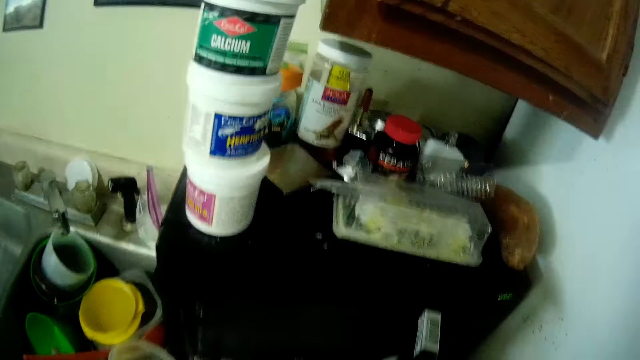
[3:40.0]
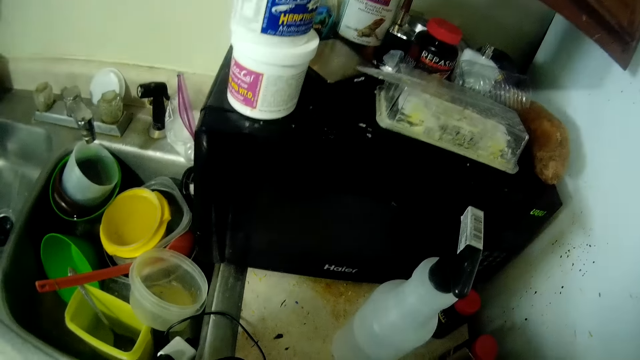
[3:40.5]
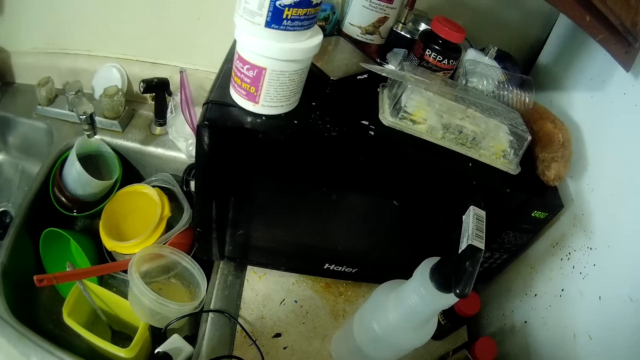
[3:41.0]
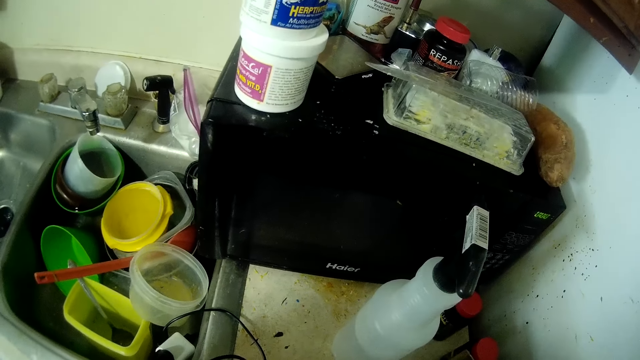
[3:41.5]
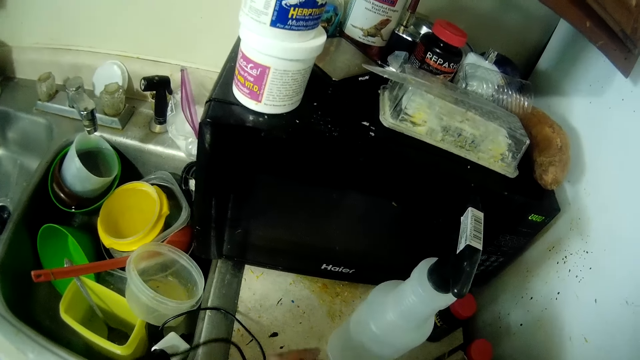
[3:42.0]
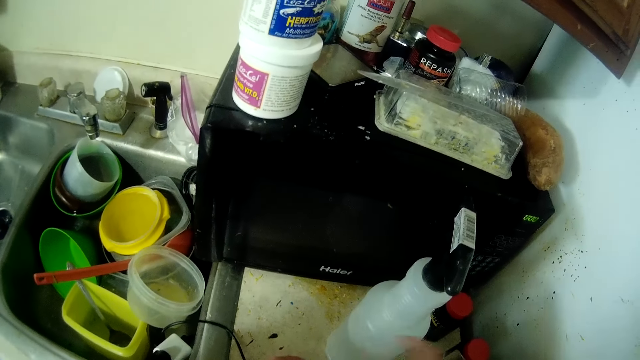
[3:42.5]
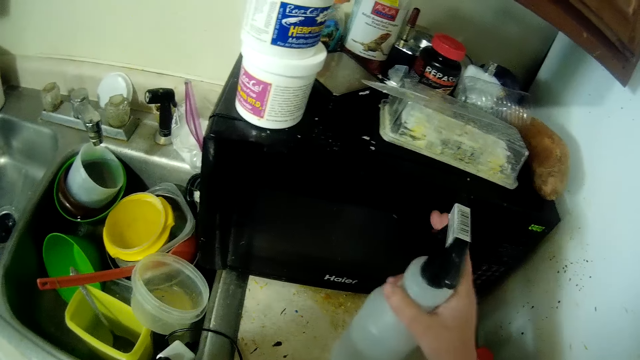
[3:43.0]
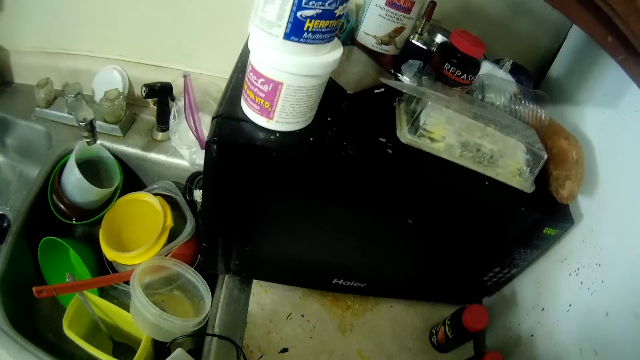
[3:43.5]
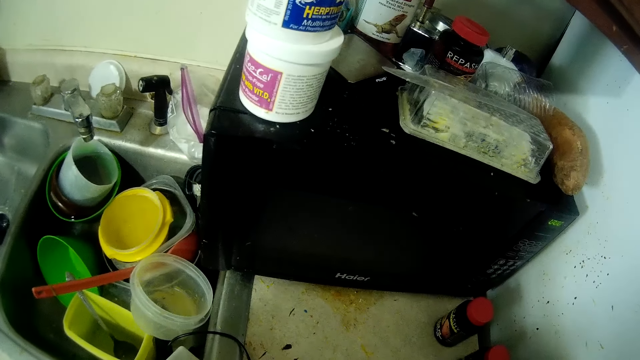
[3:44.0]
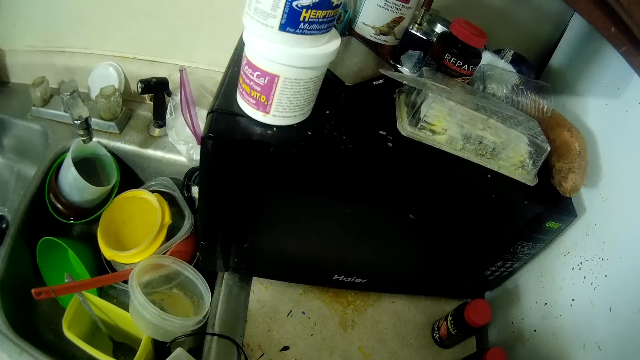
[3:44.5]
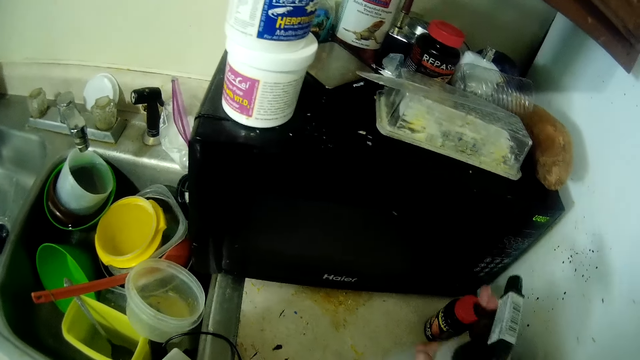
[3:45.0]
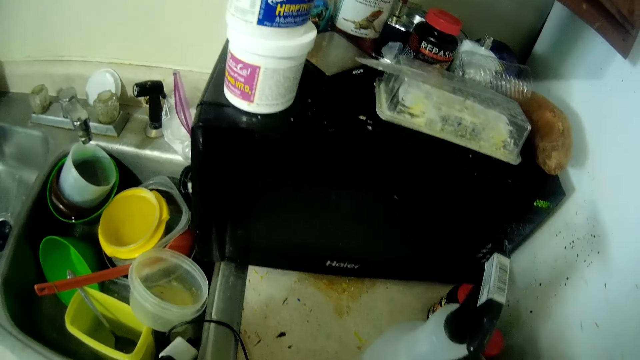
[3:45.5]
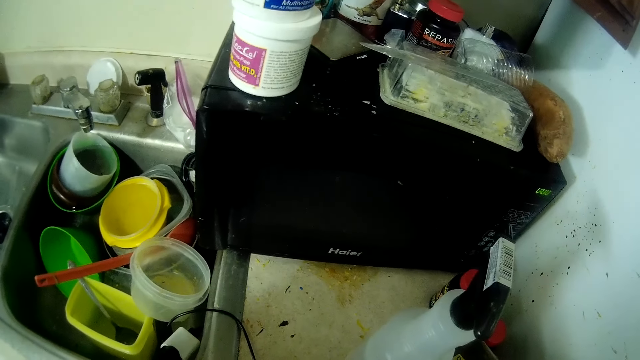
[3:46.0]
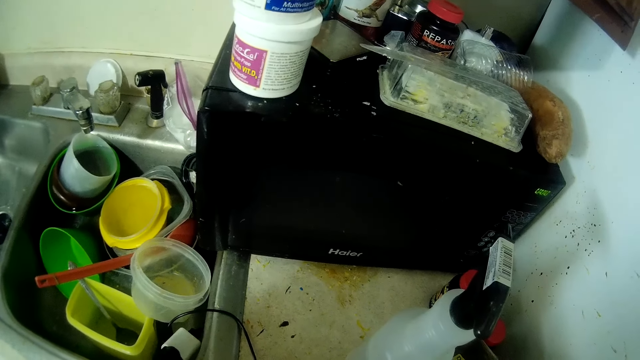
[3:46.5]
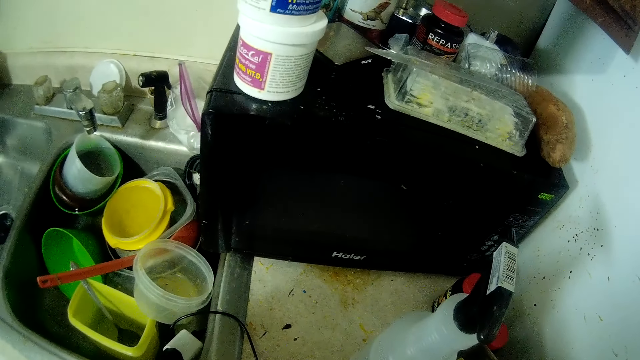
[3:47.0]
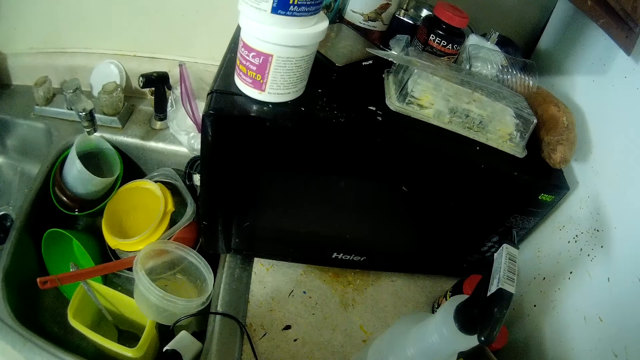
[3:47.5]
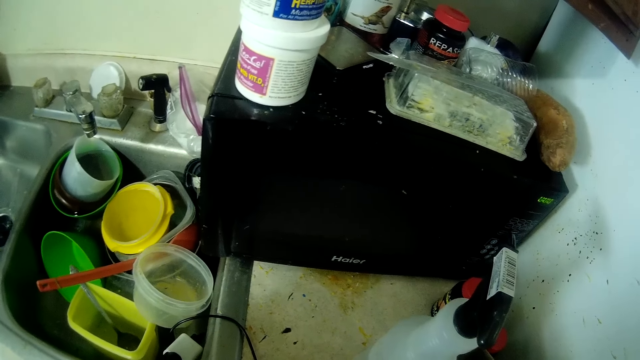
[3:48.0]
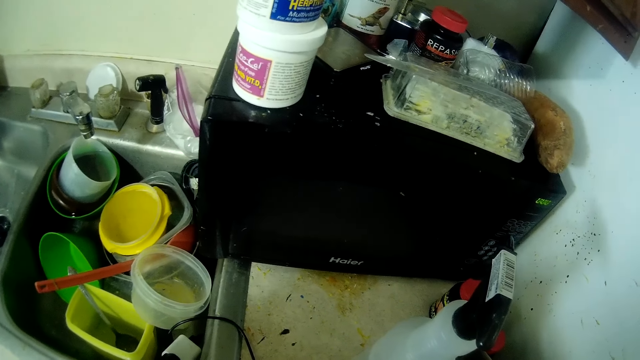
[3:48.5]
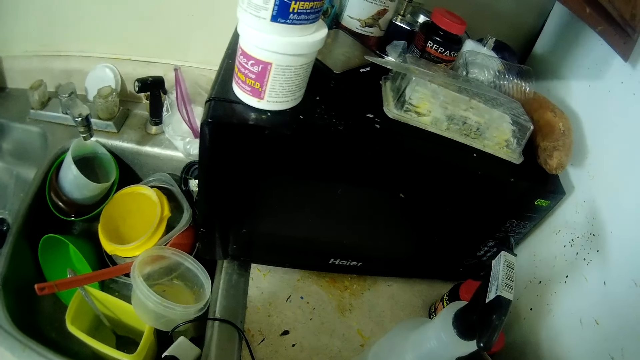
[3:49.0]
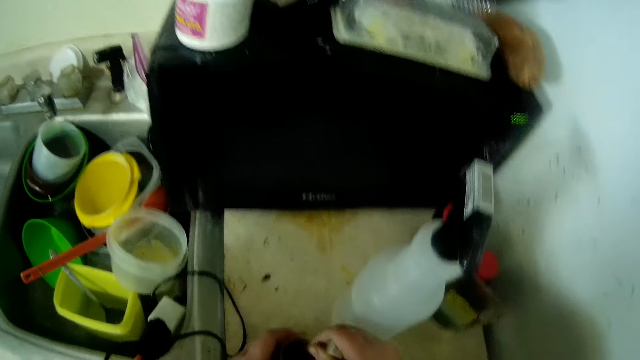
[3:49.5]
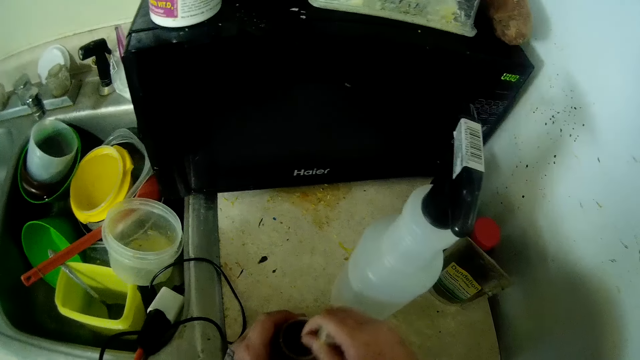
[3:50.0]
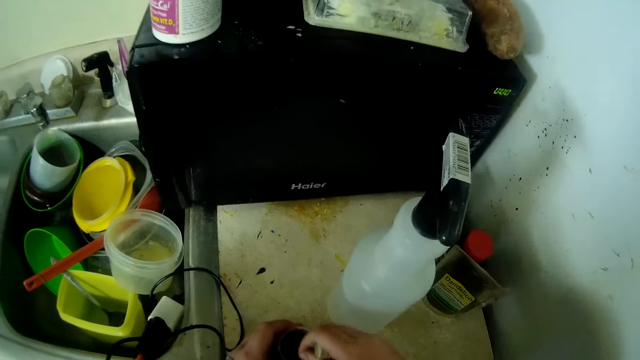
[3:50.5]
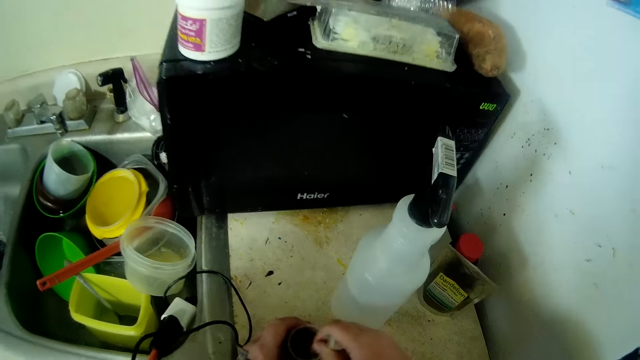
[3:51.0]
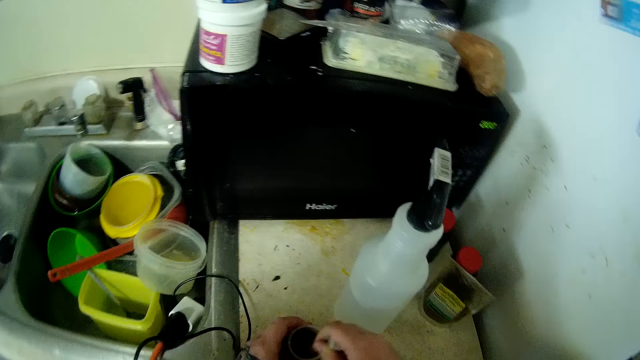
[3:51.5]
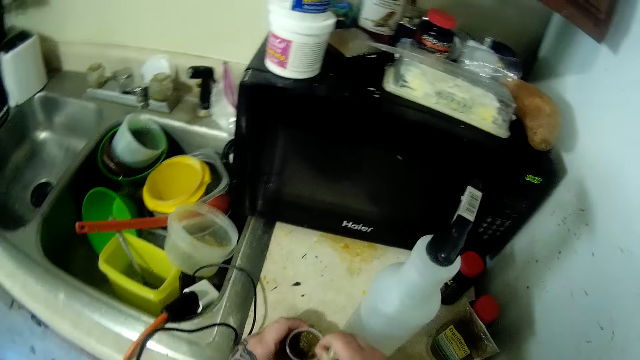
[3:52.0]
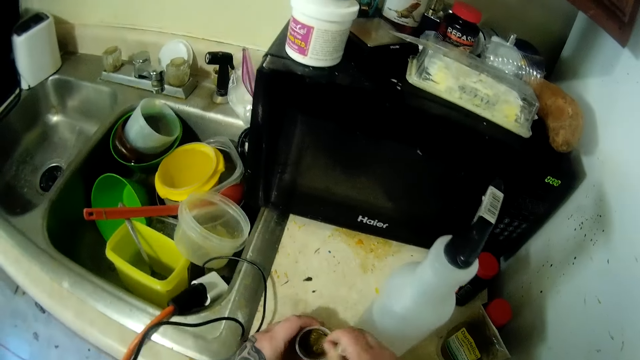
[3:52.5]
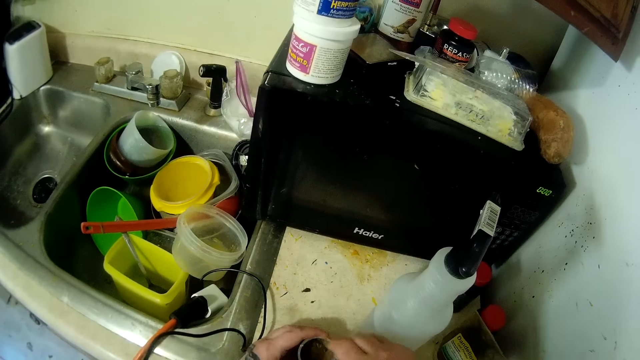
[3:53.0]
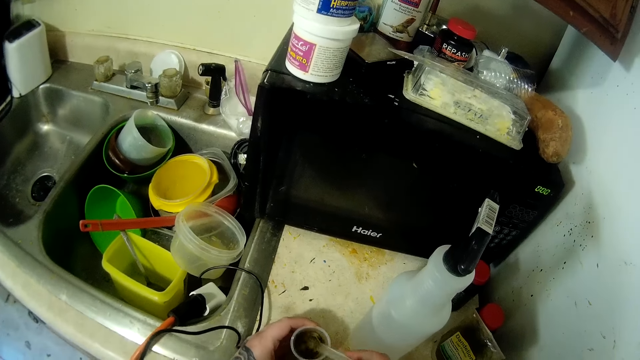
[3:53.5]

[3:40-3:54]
The camera wearer picks the bottle from the counter top with her right hand. She drops the bottle in her right hand on the counter top. She stirs the mixture in a cup in her left hand with a spoon in her right hand.

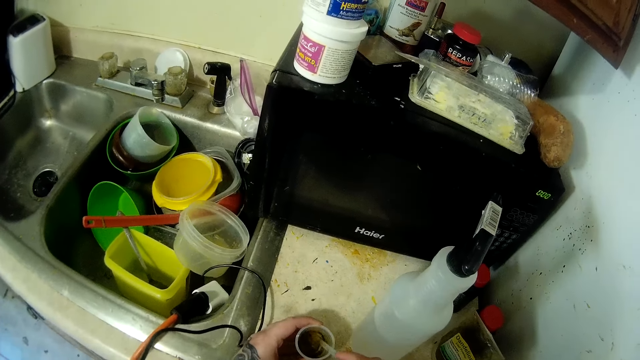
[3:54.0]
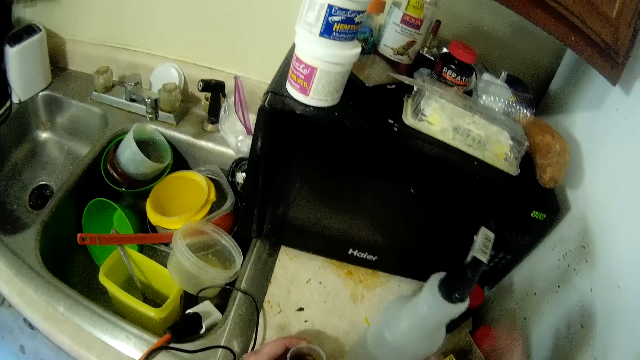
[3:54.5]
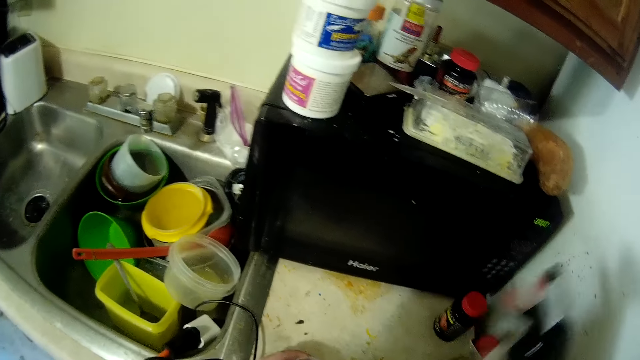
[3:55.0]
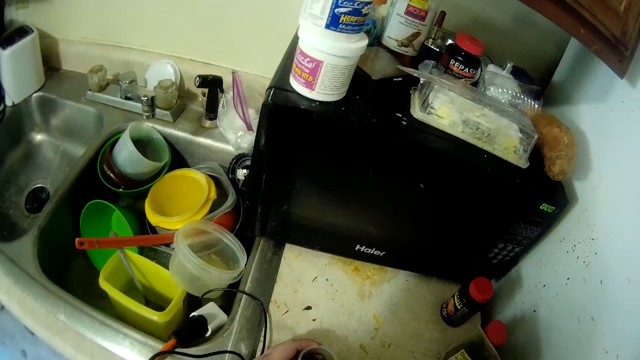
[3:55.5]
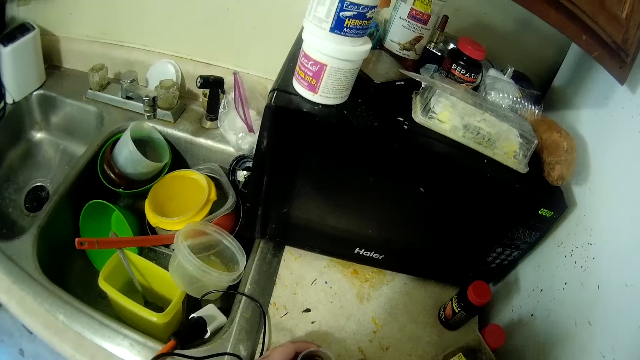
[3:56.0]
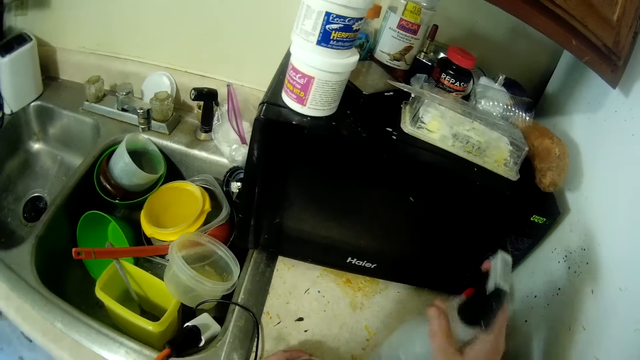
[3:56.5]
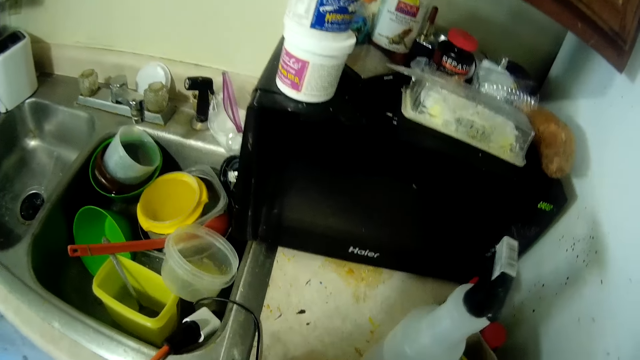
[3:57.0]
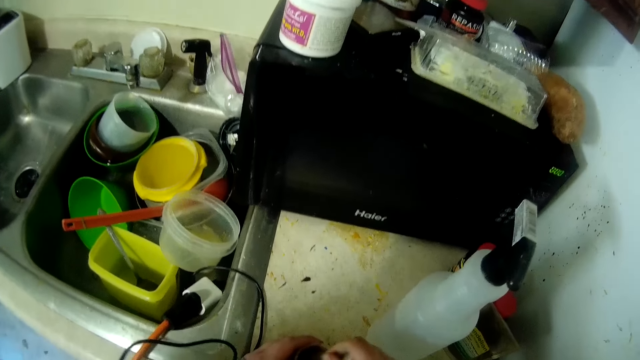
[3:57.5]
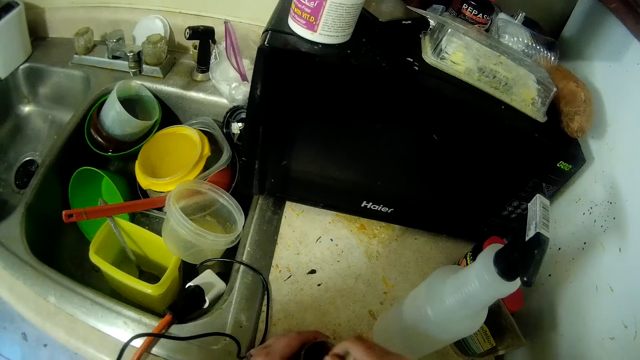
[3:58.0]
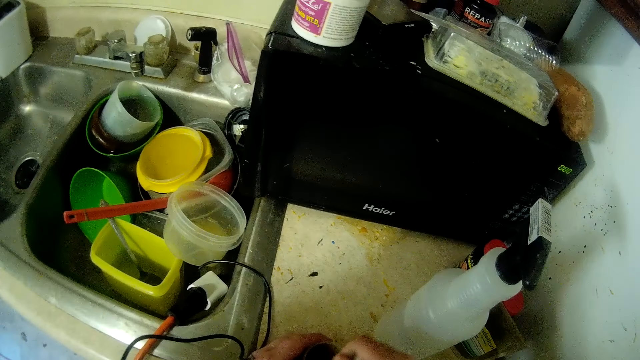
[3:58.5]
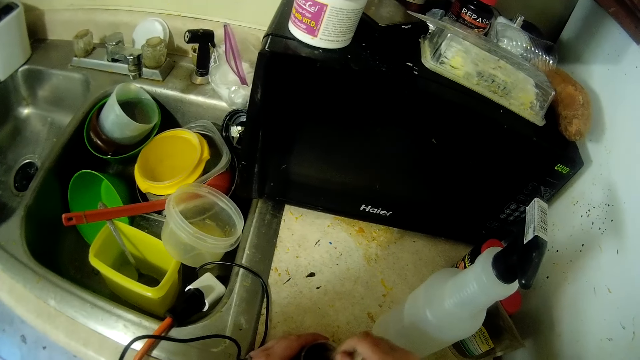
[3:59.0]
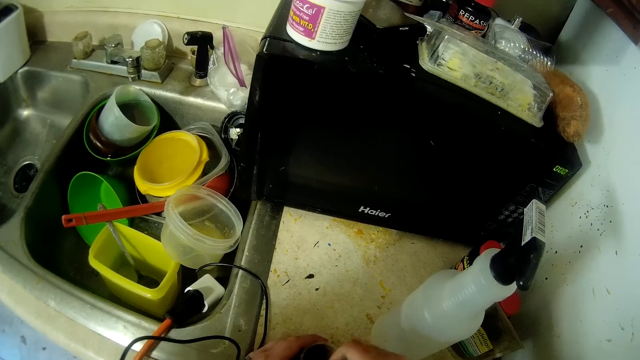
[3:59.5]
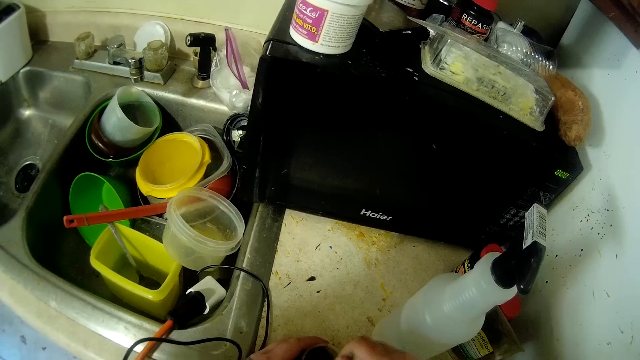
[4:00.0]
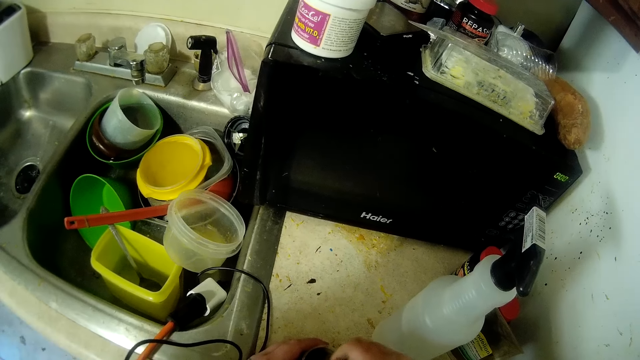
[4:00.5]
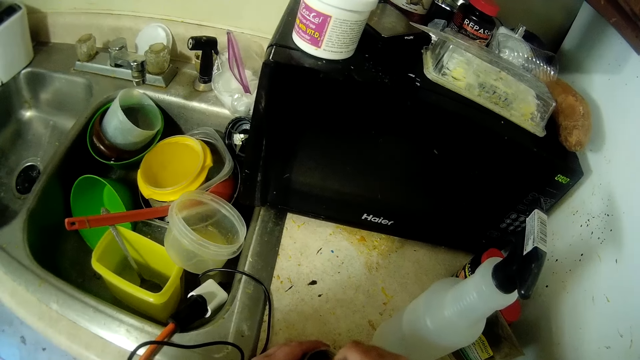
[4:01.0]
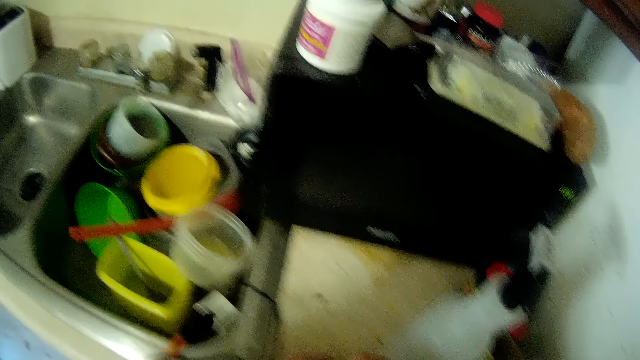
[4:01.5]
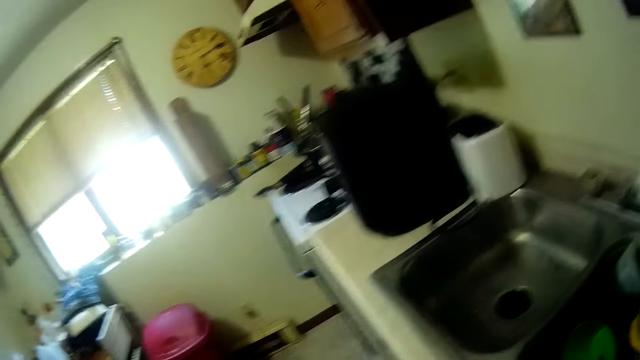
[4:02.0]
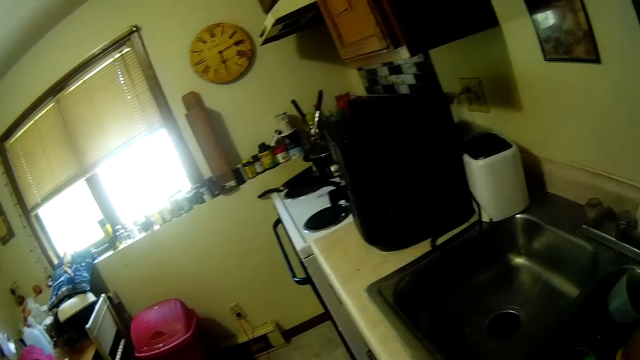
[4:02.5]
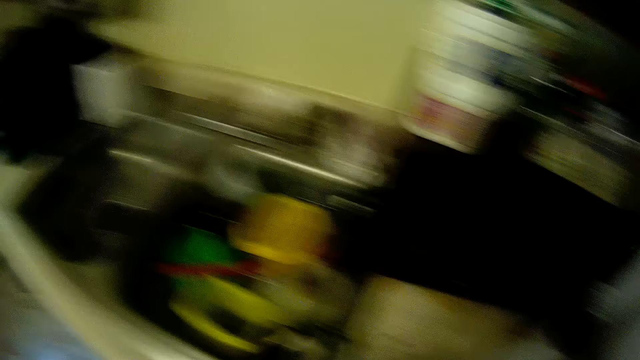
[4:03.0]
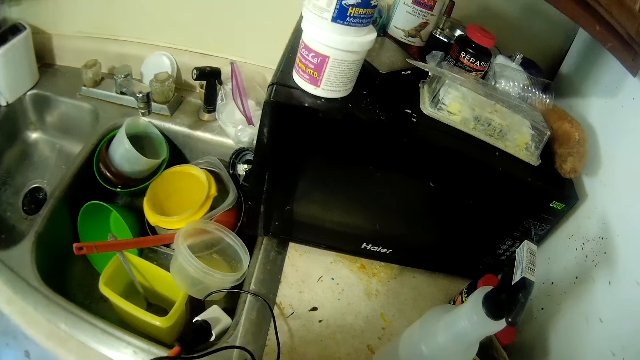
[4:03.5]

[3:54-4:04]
The camera wearer picks the bottle from the counter top with her right hand. She drops the bottle in her right hand on the counter top. She stirs the mixture in the cup in her left hand with the spoon in her right hand. She looks around.
